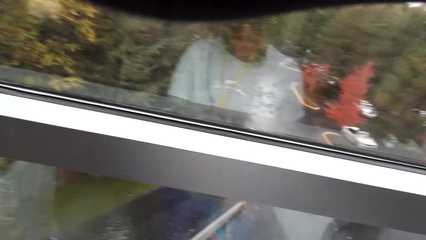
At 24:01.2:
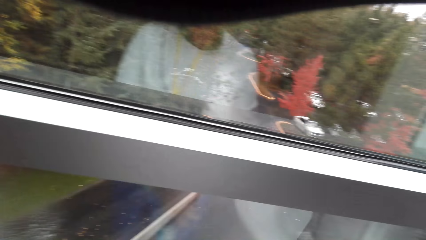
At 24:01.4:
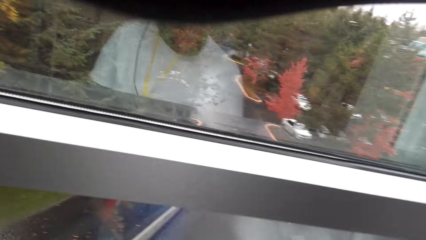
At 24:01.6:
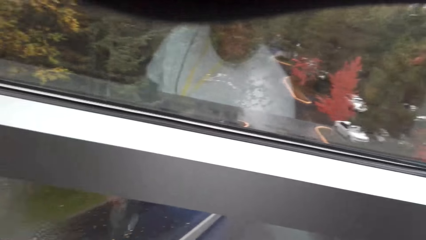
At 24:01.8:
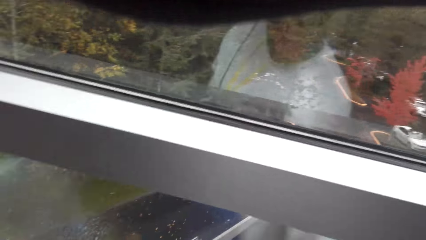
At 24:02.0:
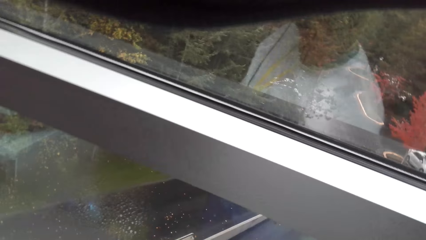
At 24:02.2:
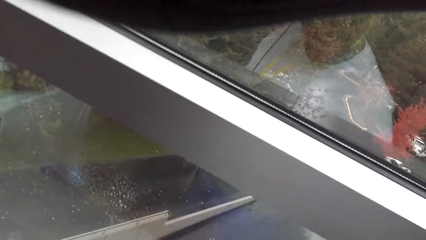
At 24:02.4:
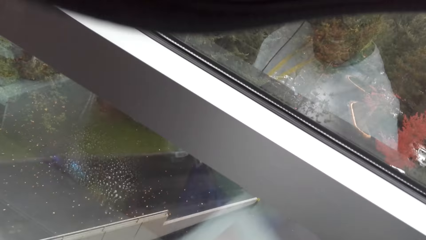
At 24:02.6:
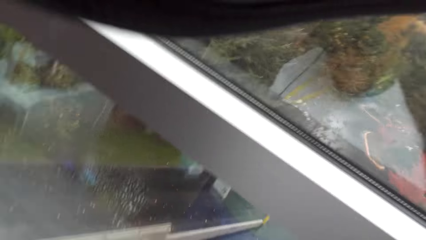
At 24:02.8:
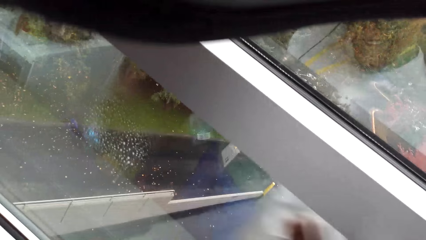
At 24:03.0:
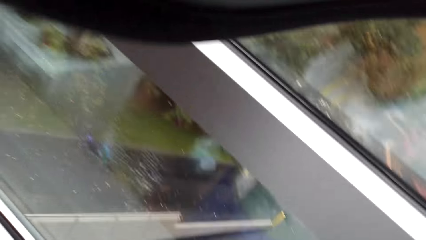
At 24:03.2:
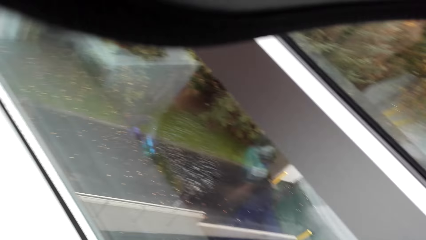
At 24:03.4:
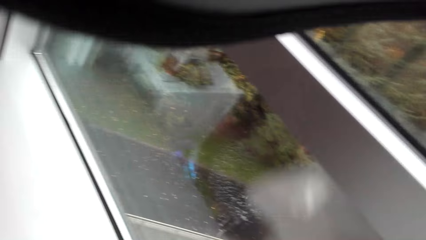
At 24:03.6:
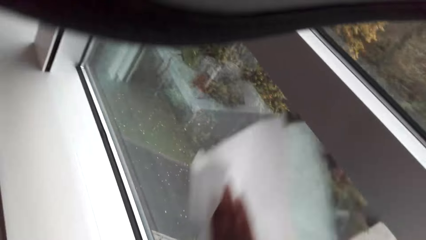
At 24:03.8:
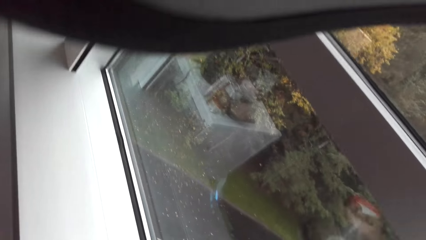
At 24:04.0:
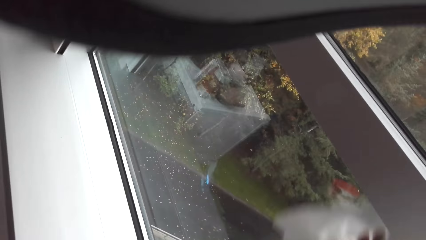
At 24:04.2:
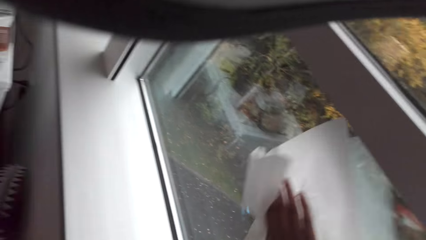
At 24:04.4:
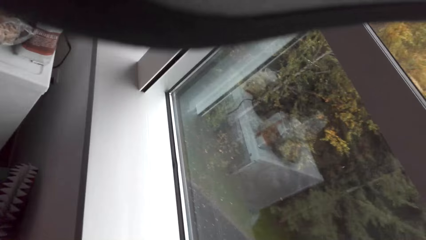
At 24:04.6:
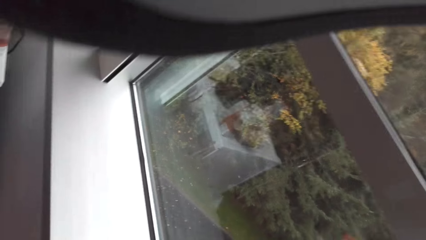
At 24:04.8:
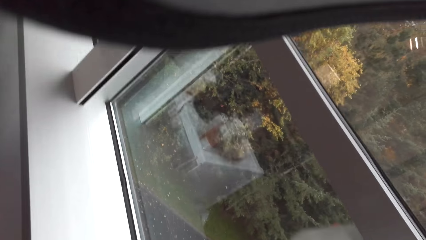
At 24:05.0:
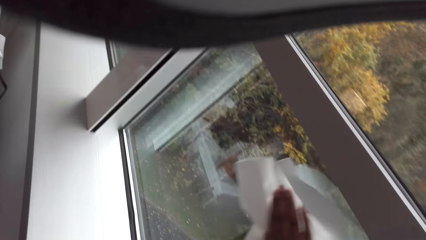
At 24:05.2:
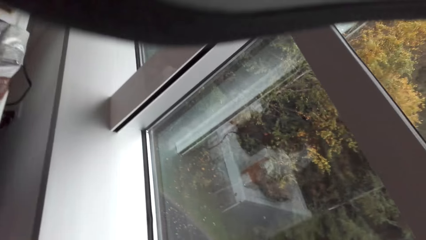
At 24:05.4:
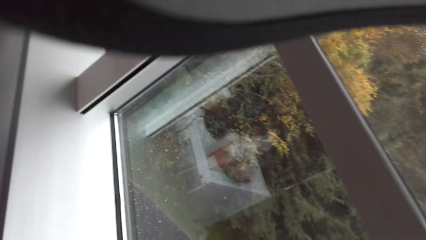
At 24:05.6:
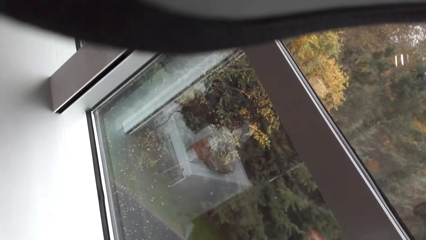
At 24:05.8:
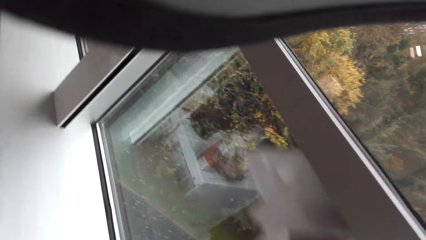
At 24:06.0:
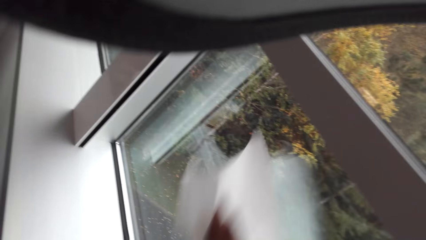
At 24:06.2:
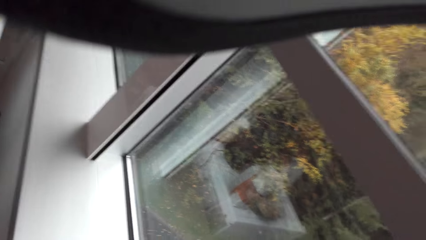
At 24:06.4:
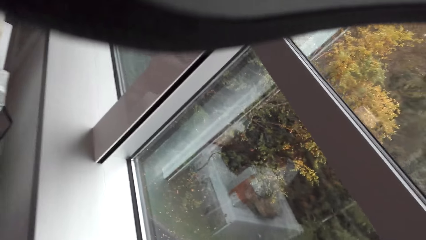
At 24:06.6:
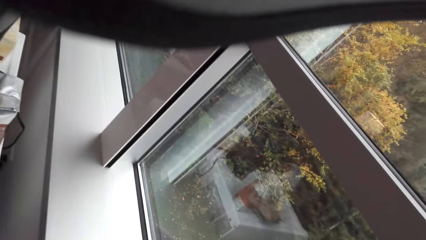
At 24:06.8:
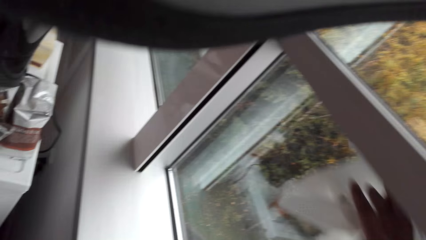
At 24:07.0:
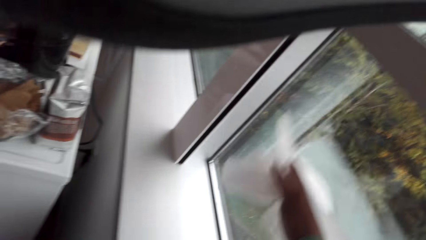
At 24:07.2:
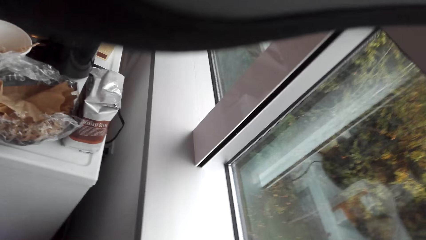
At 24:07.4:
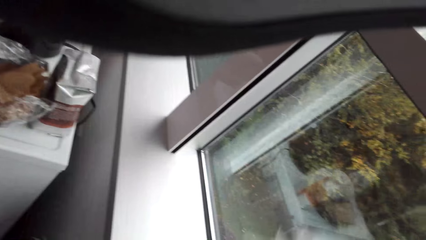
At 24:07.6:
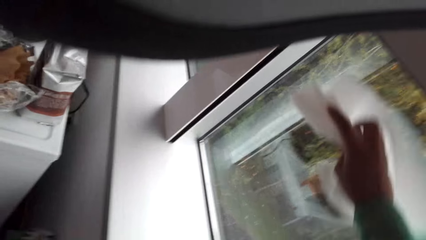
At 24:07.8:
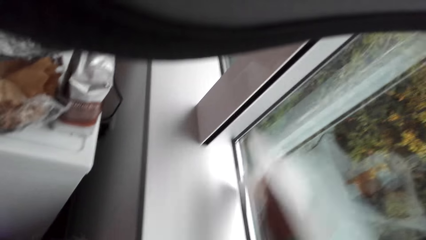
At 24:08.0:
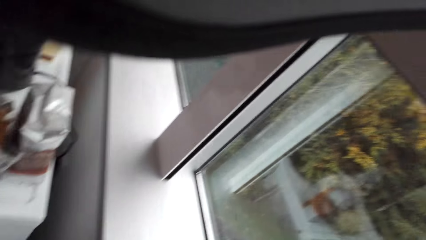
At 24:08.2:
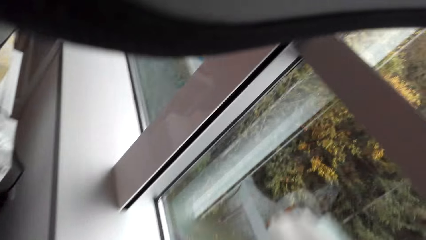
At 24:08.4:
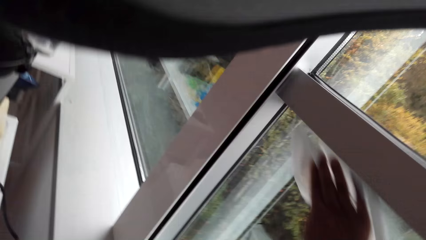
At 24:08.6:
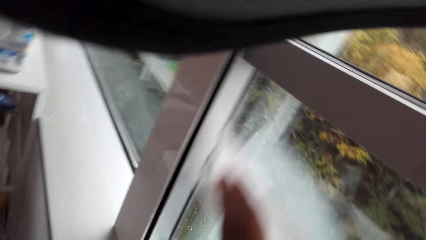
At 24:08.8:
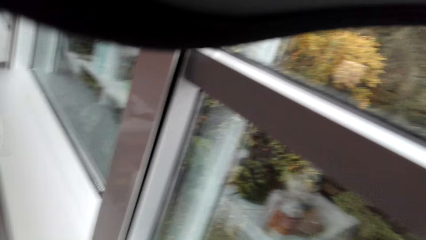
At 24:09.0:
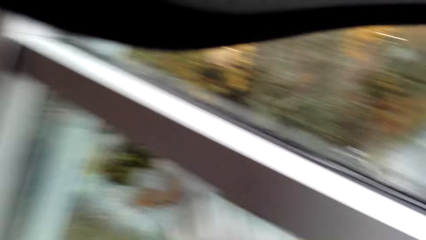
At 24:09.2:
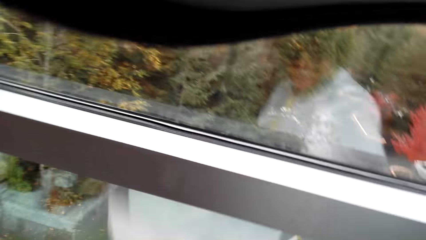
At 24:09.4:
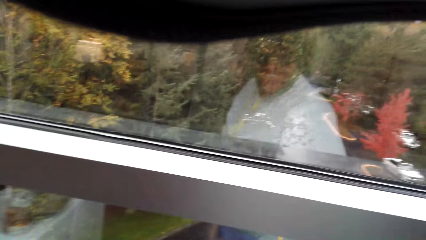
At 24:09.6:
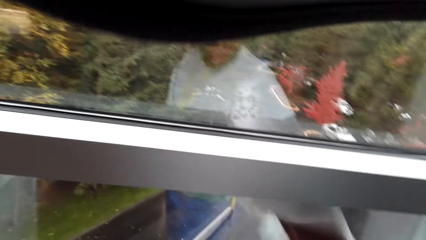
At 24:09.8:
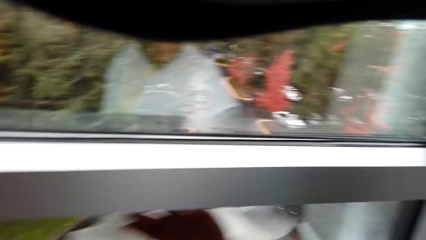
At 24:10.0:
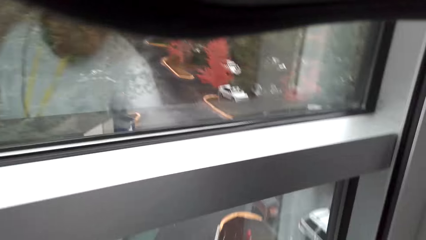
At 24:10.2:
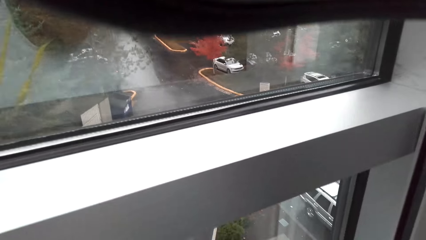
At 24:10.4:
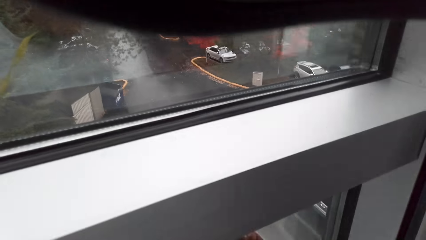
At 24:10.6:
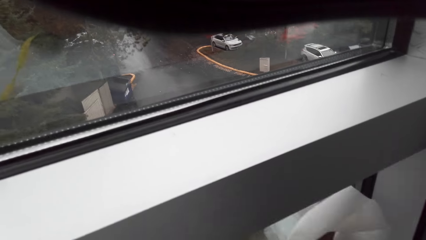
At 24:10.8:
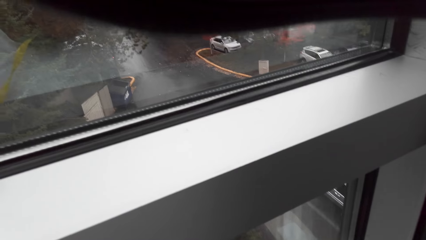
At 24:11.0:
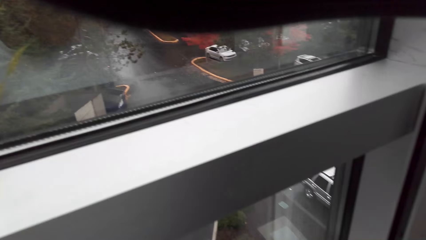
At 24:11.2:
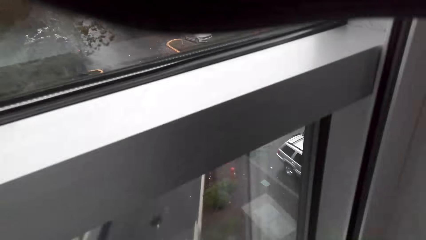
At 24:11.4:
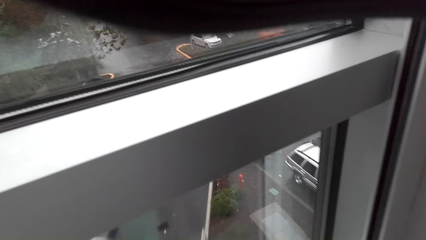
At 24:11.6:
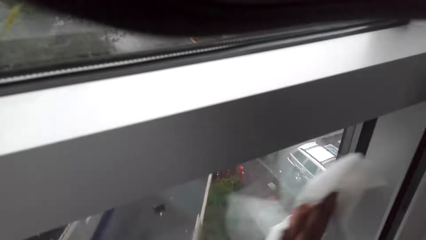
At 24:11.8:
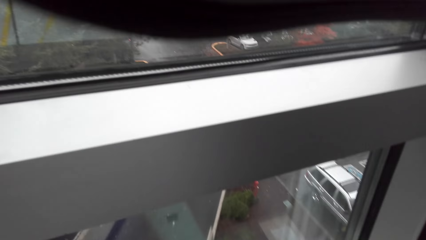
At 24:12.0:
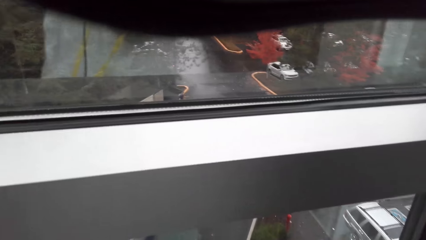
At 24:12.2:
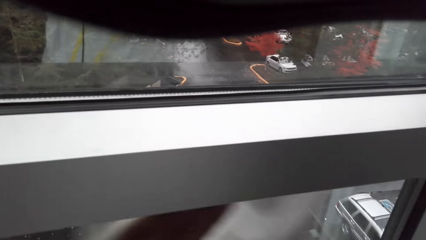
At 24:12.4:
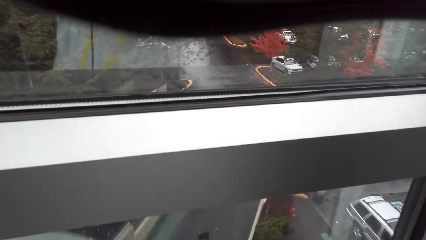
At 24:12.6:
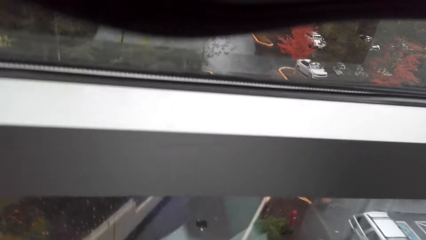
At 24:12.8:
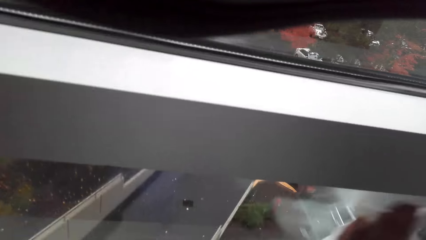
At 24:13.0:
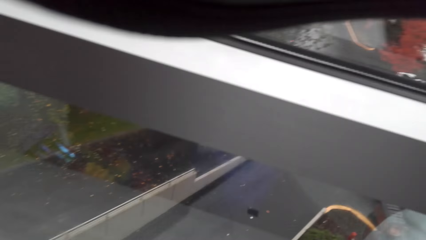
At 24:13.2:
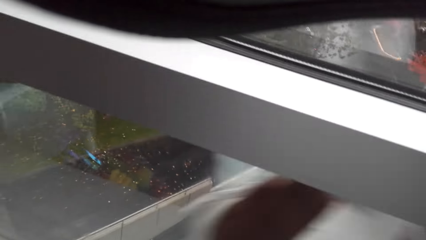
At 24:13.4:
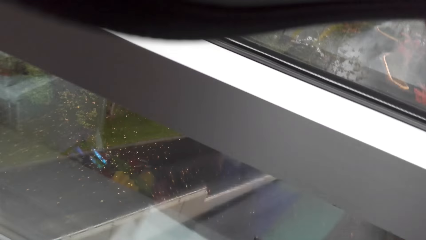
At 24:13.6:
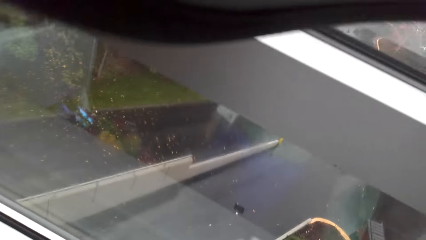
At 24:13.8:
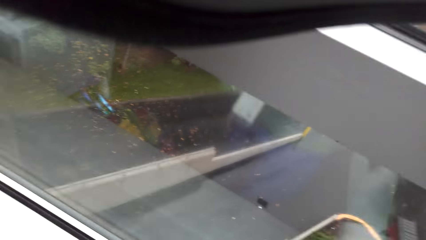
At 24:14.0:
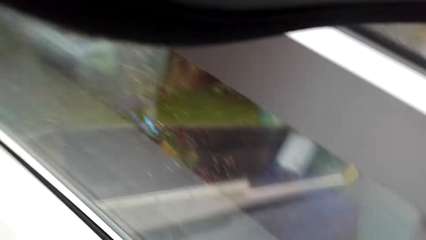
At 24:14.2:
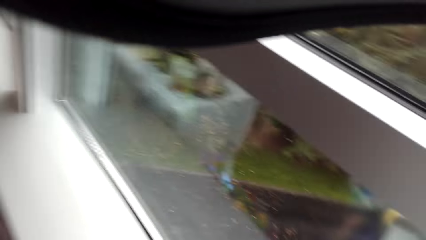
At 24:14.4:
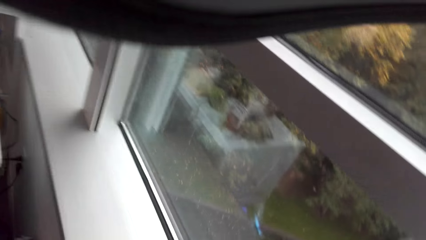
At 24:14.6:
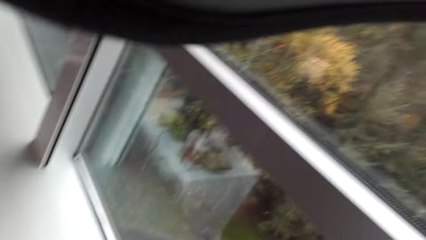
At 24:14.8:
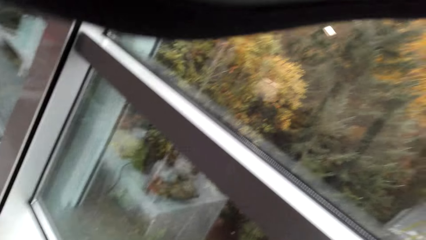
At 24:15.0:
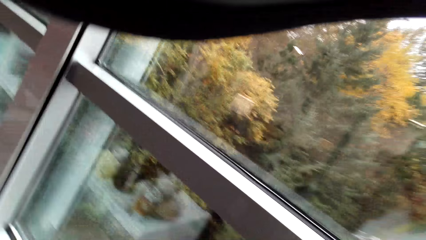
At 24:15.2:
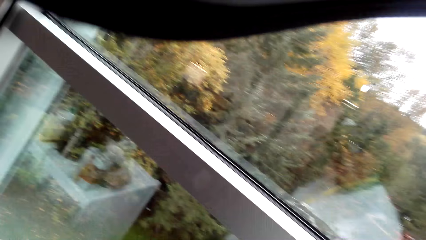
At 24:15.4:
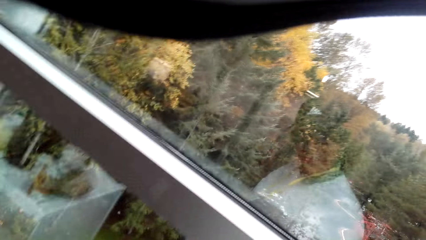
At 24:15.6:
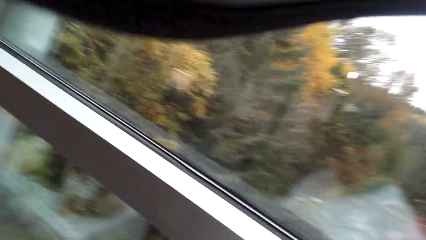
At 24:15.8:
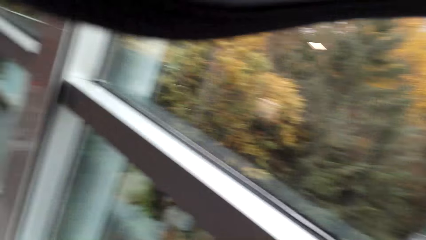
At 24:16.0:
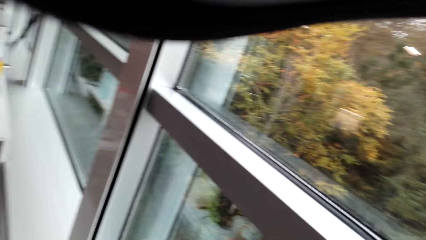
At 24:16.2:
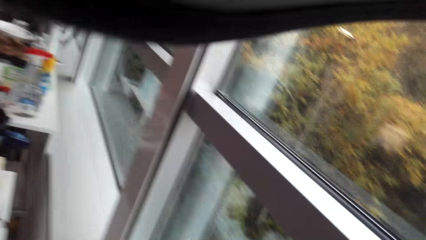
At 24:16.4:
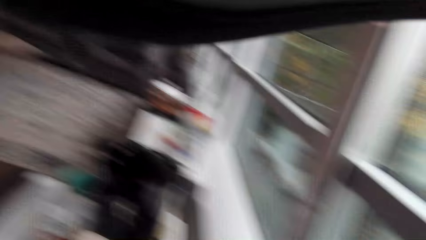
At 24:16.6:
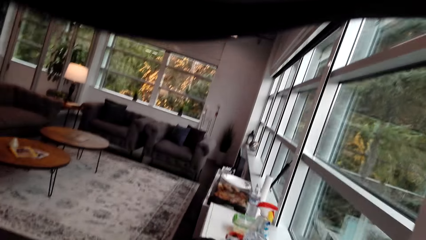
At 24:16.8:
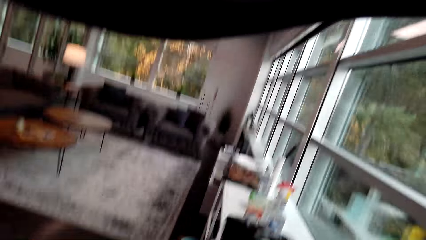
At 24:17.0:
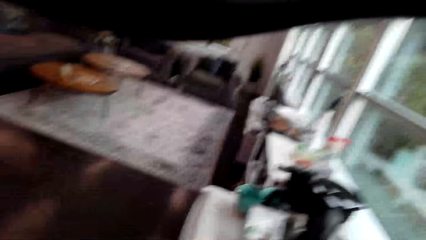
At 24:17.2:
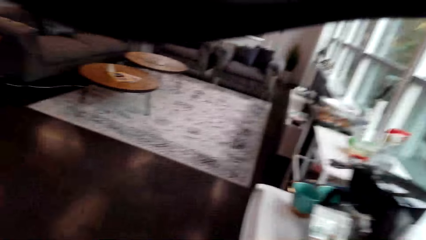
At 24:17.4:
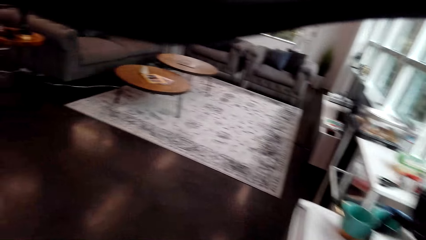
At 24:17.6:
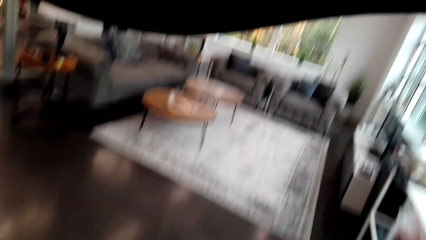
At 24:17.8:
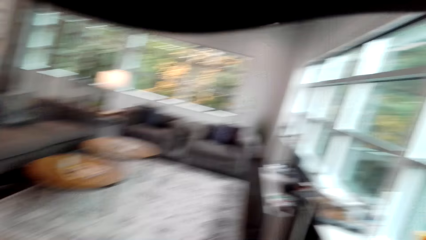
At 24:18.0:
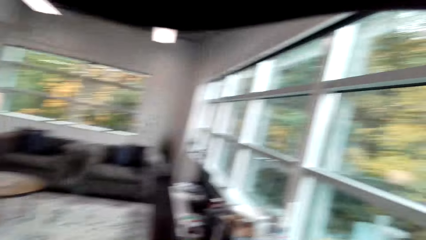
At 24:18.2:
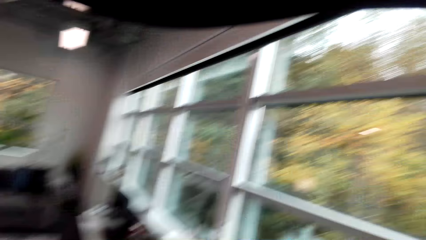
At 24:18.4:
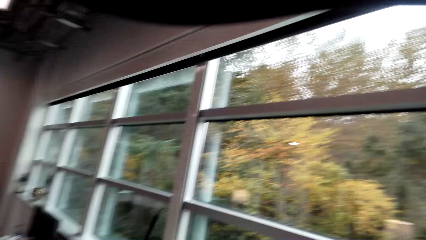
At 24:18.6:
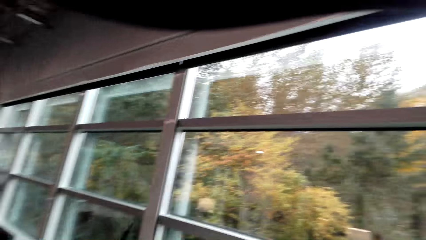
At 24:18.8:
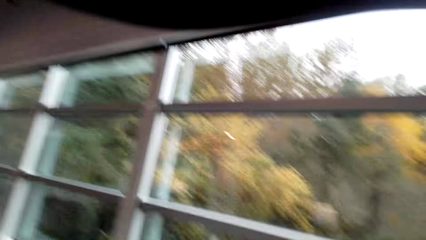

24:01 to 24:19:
The camera wearer sprays on the window. They wipe on the window using a tissue. They look around.
